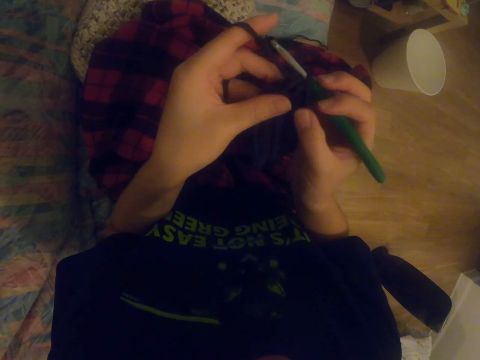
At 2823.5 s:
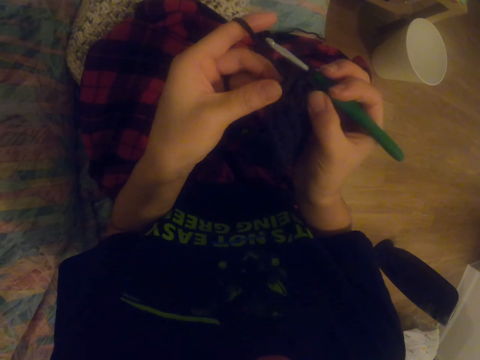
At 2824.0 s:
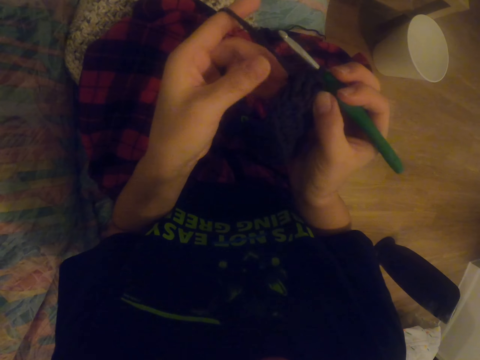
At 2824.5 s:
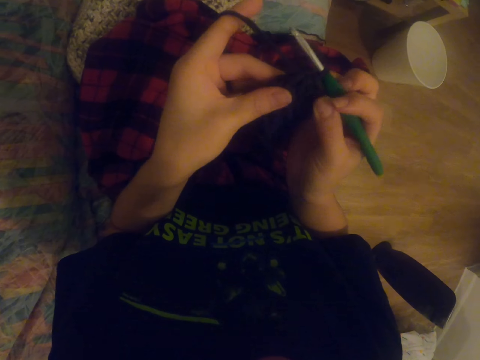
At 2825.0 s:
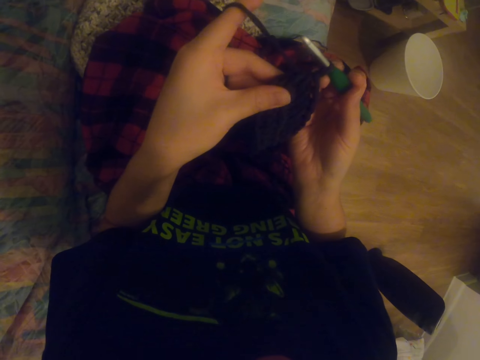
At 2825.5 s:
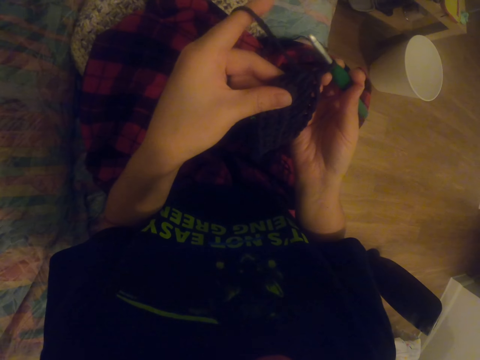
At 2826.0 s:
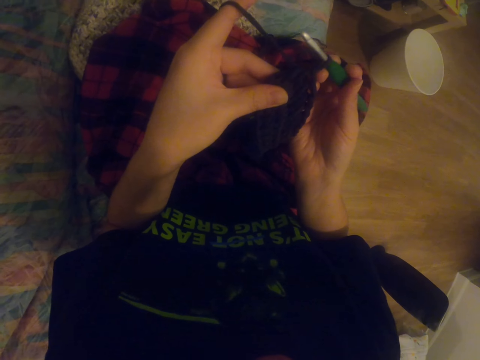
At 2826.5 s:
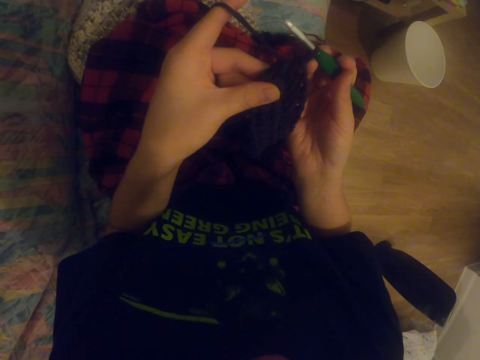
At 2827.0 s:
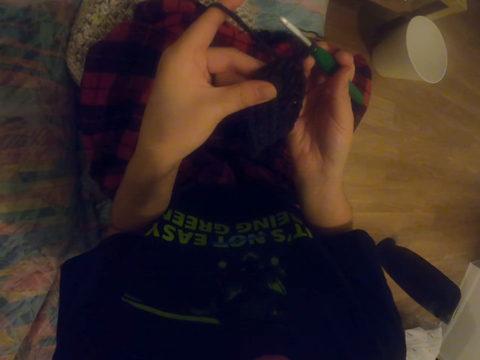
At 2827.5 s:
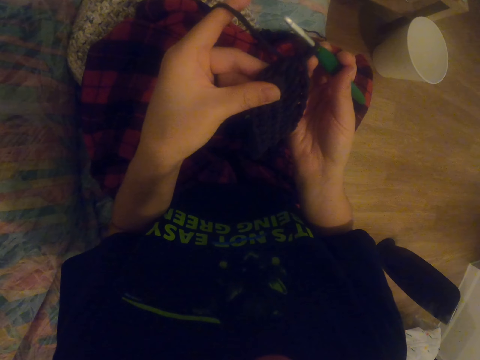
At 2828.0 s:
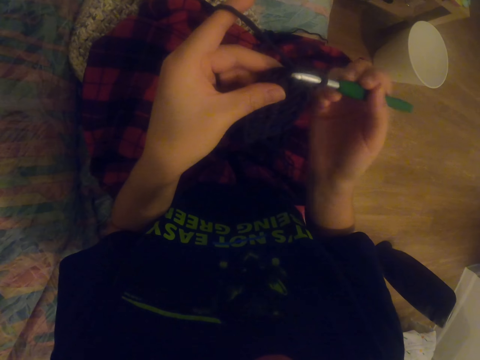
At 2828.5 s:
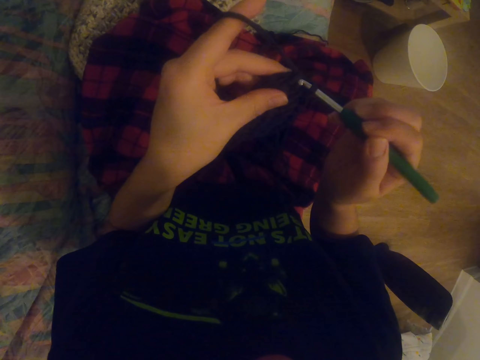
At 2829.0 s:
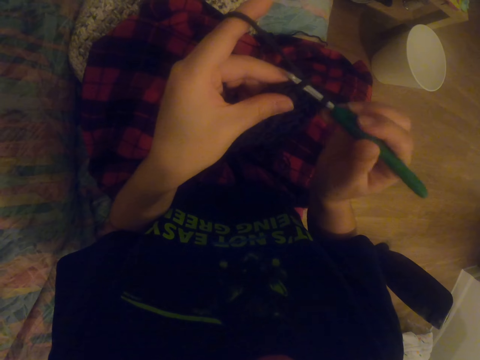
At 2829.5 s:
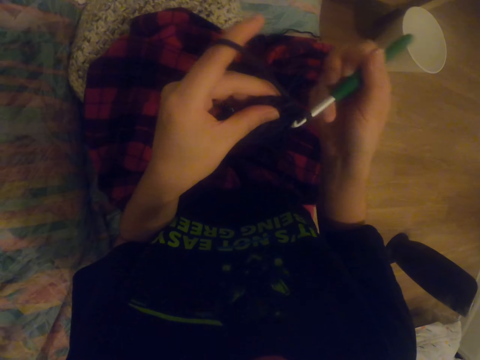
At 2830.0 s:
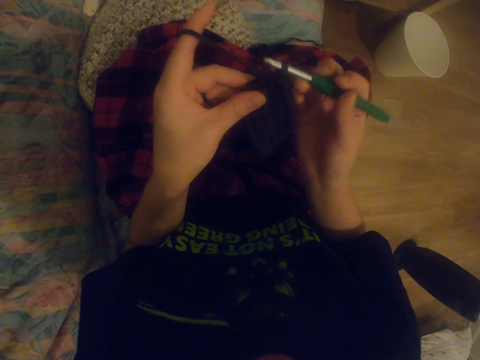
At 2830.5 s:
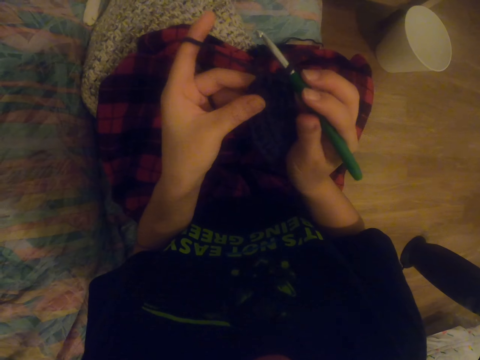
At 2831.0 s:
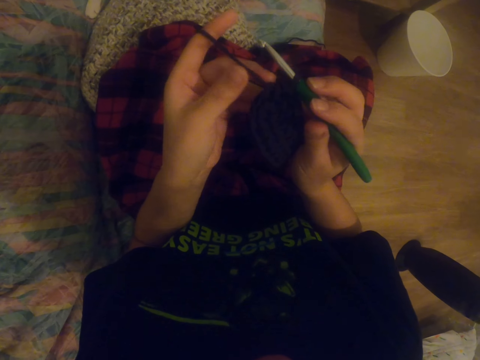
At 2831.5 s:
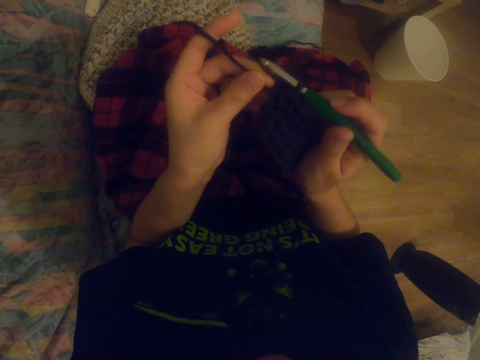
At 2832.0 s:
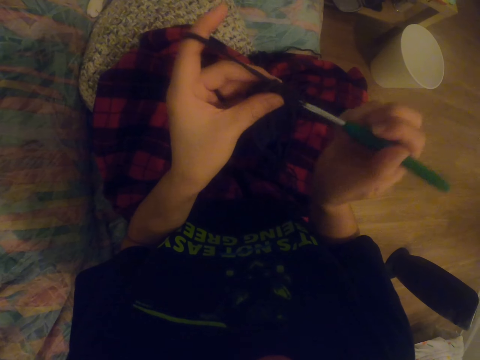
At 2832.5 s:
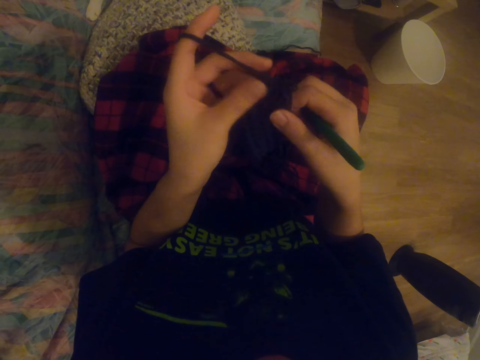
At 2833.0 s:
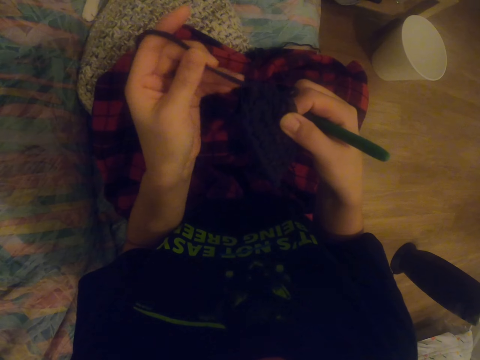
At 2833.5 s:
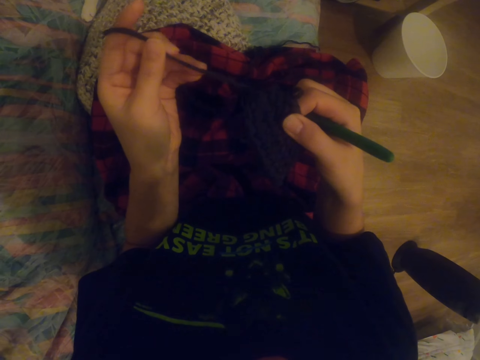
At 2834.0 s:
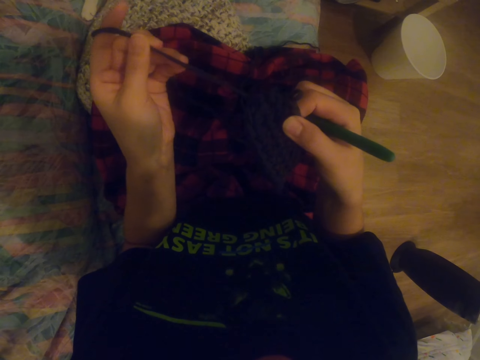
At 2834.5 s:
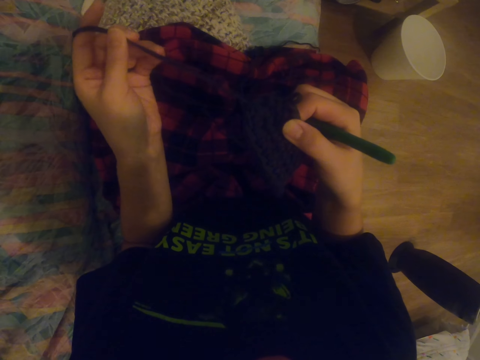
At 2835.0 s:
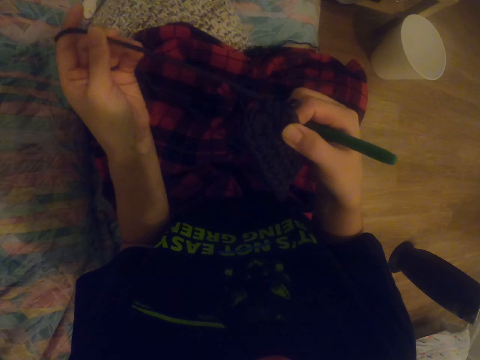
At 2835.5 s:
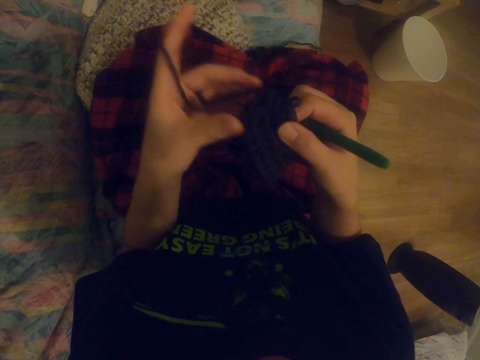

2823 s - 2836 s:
The camera wearer aligns the garment. They check the garment. They crochet the garment using a crochet hook. They pull the yarn thread. They hold the crochet with the right hand. They untangle the sock with the left hand.

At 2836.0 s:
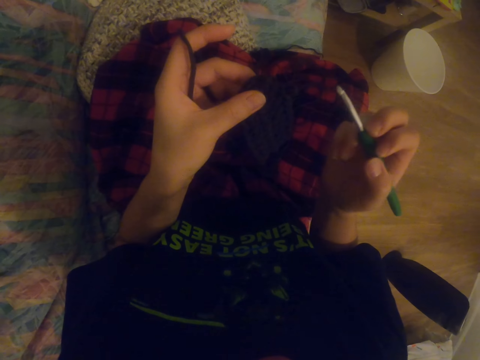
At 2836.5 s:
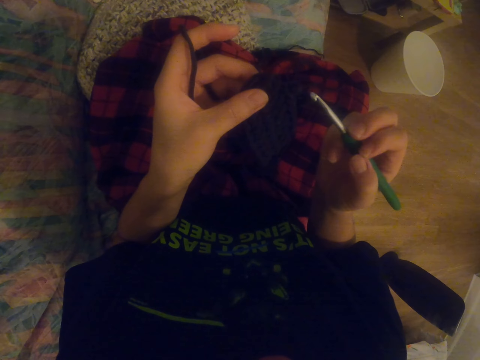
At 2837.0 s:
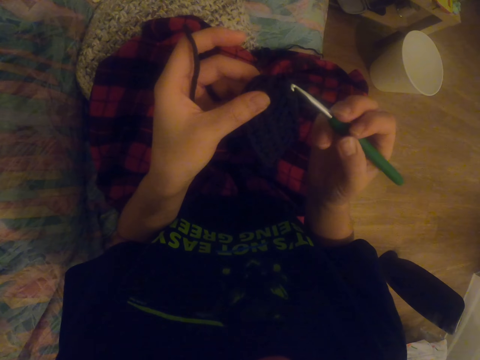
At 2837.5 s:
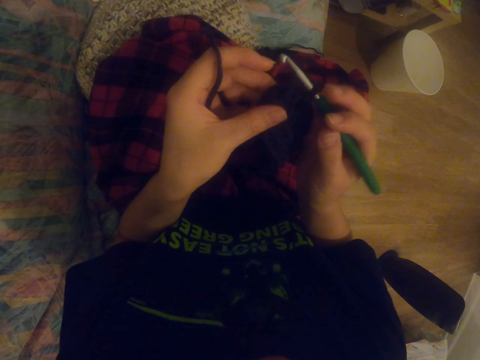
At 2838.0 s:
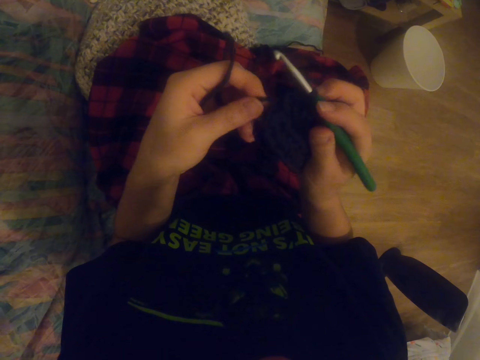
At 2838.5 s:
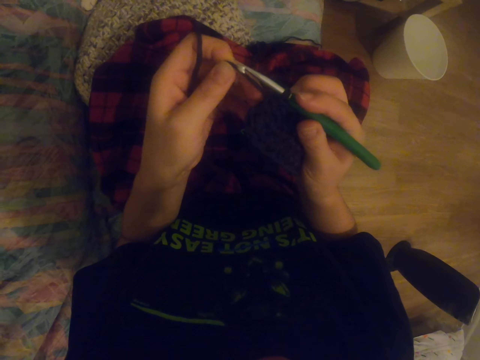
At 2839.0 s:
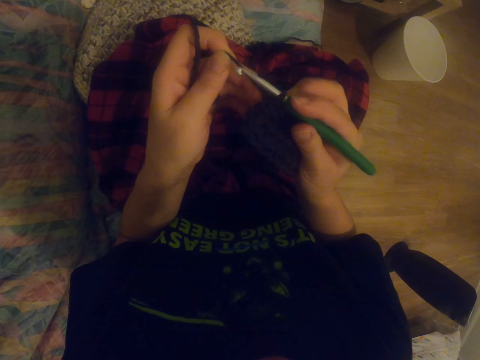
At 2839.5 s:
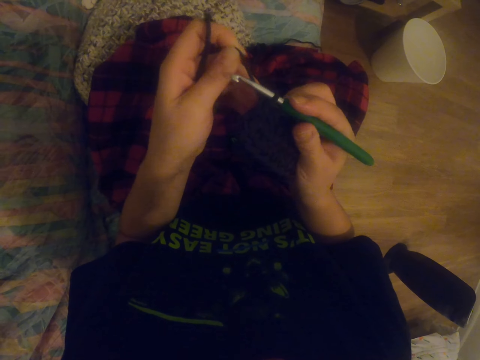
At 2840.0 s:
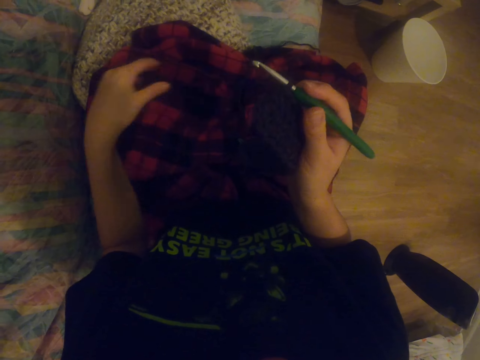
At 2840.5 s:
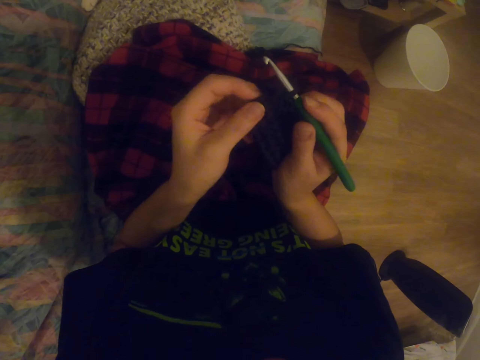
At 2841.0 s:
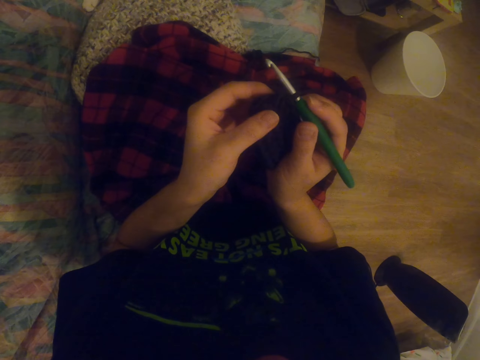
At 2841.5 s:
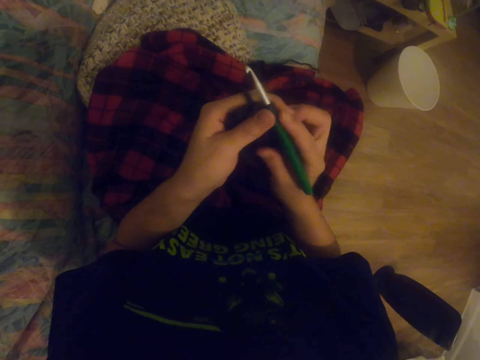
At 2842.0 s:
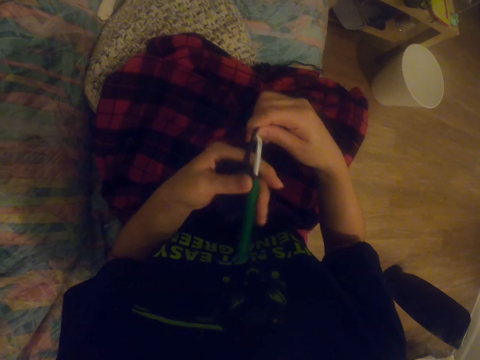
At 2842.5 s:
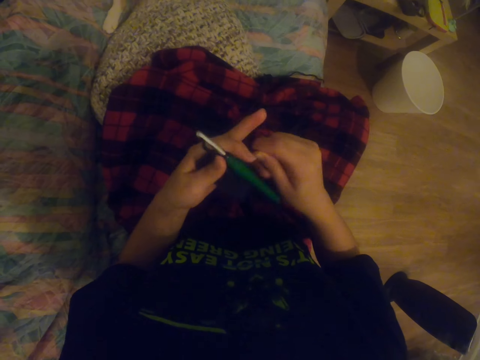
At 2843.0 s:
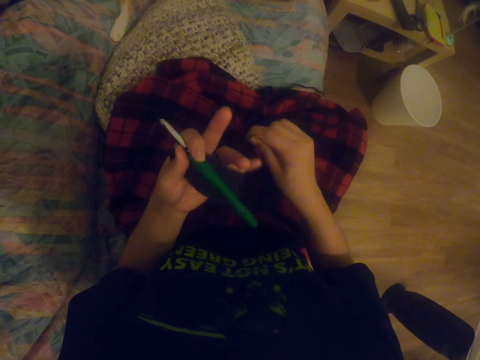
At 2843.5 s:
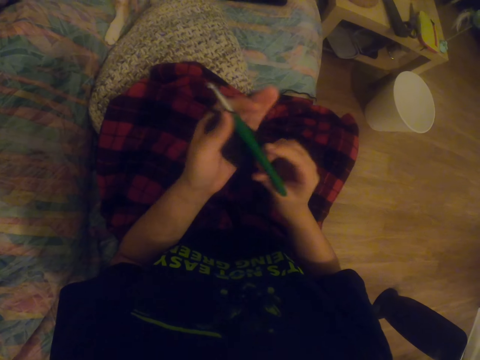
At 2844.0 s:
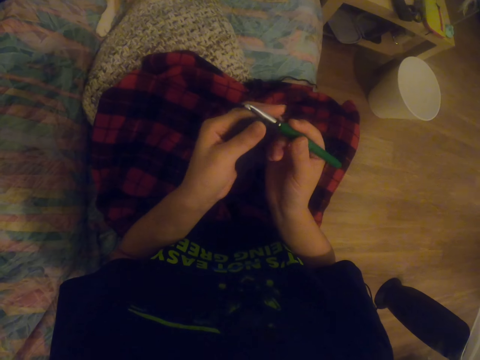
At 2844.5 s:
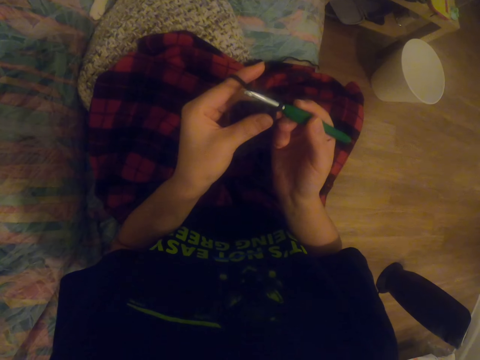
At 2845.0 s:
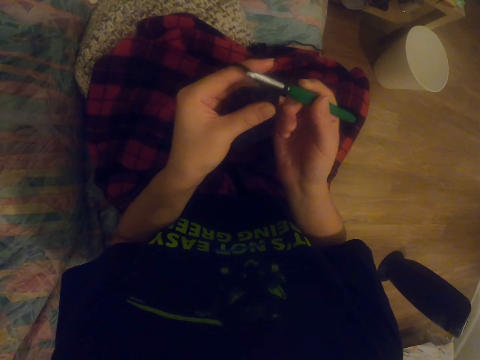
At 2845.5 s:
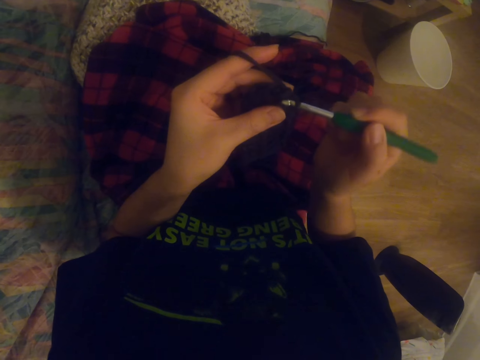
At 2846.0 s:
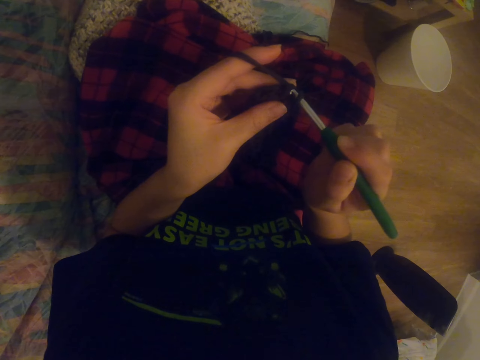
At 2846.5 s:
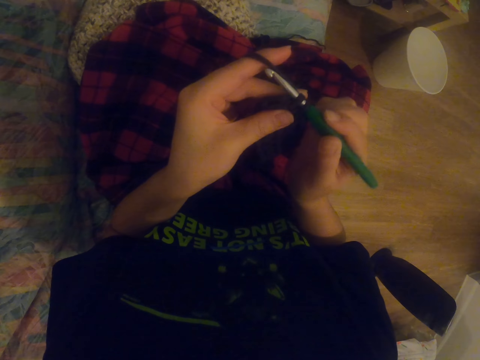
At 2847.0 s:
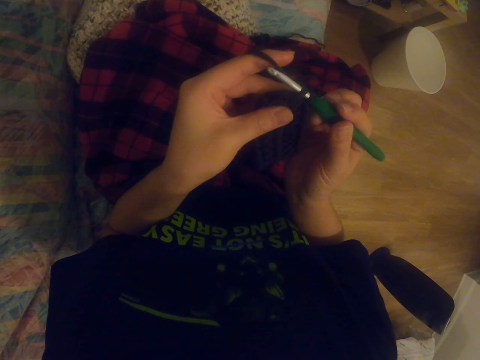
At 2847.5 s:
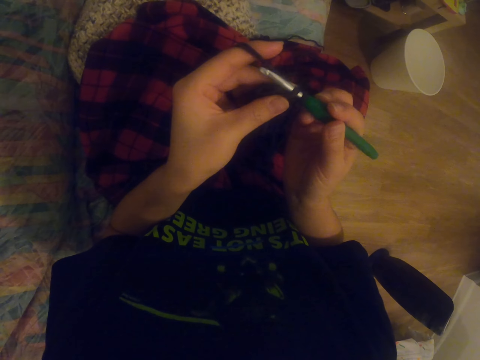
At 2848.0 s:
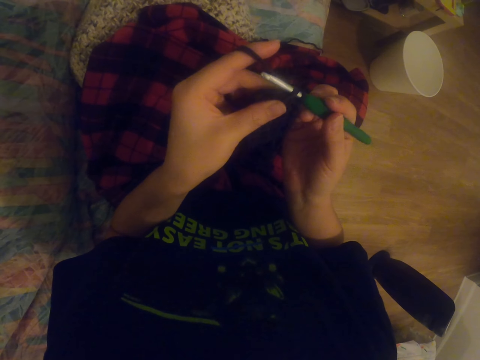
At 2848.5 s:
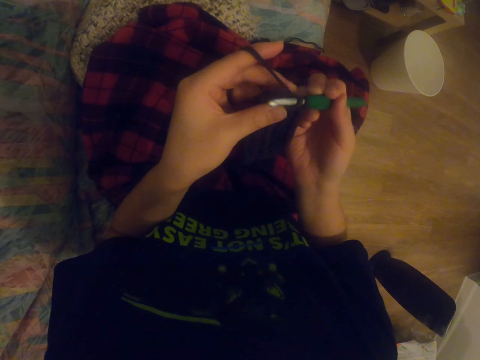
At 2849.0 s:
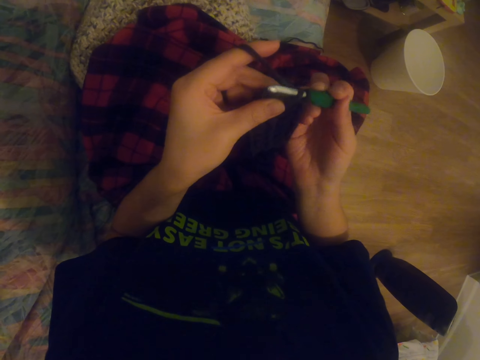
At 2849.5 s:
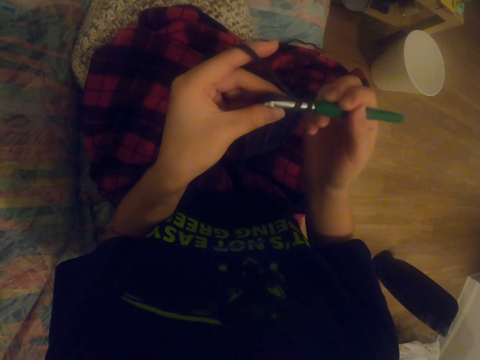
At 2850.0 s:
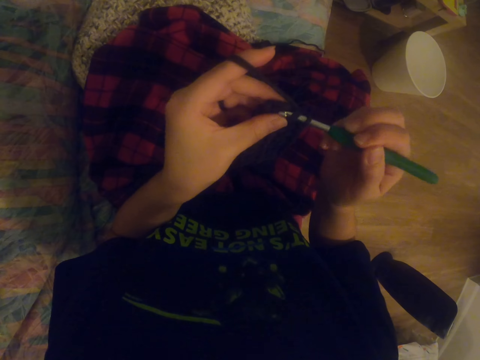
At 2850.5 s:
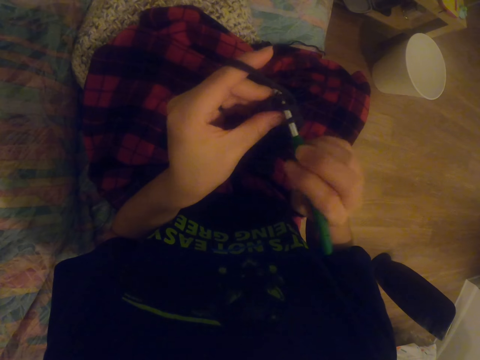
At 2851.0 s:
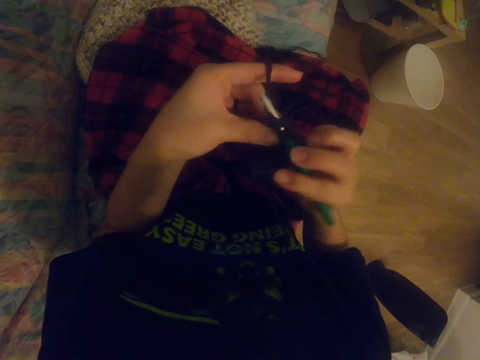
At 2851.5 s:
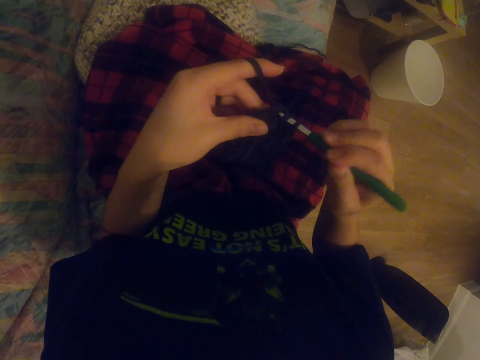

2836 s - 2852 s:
The camera wearer inserts a crochet hook in the yarn thread. She checks the garment. She rolls the yarn thread on her fingers. She puts the thread between the fingers. She crochets the garment using the crochet hook.
